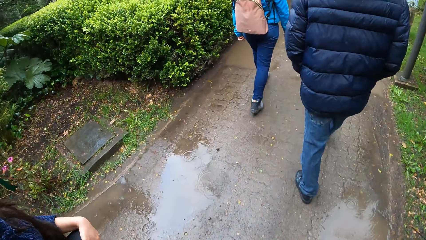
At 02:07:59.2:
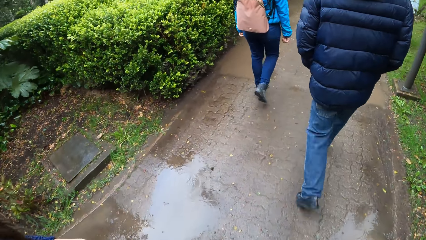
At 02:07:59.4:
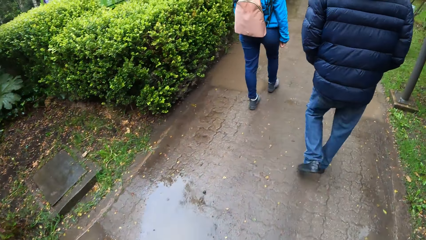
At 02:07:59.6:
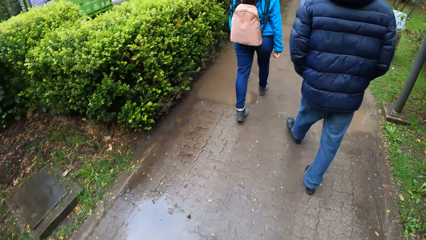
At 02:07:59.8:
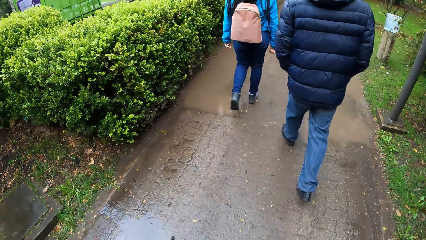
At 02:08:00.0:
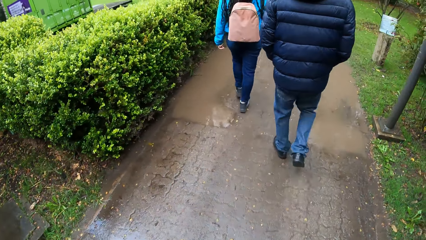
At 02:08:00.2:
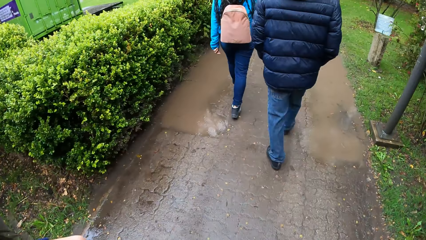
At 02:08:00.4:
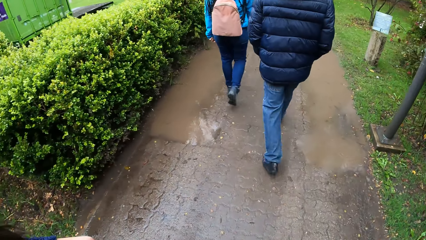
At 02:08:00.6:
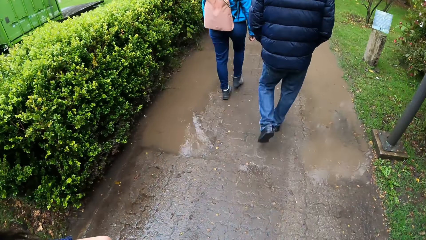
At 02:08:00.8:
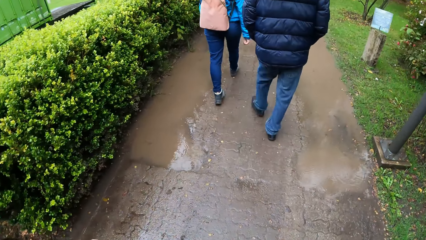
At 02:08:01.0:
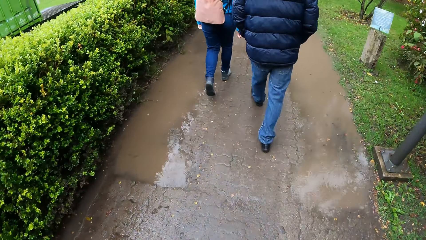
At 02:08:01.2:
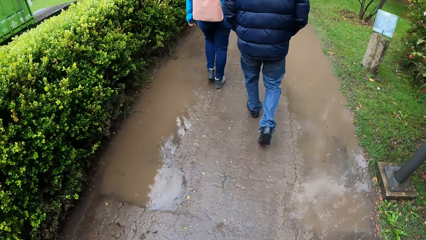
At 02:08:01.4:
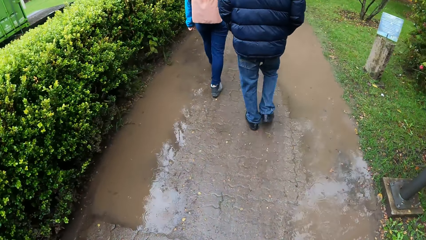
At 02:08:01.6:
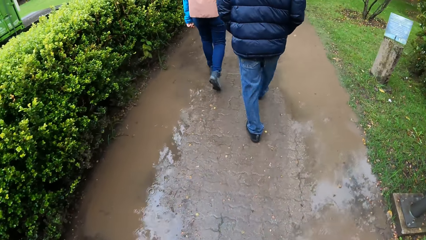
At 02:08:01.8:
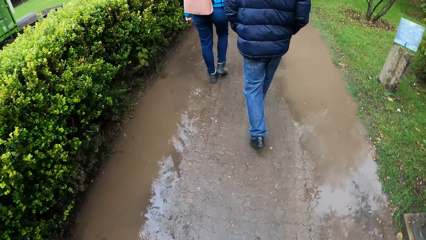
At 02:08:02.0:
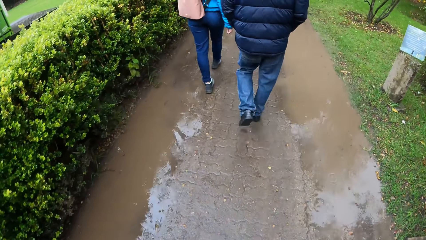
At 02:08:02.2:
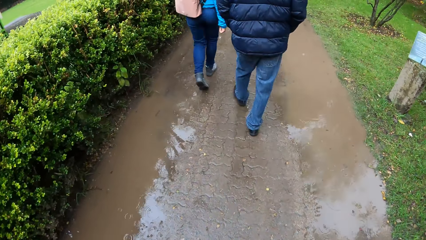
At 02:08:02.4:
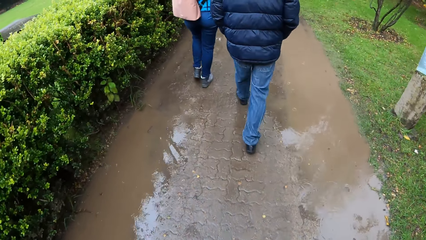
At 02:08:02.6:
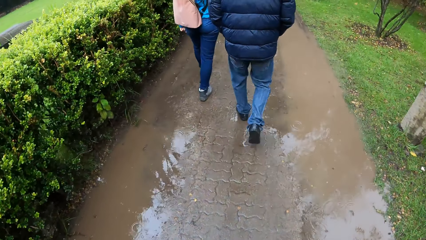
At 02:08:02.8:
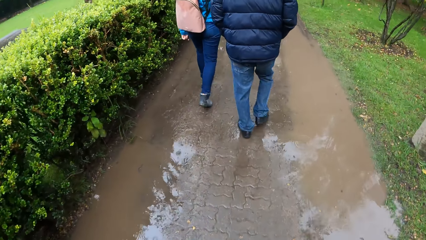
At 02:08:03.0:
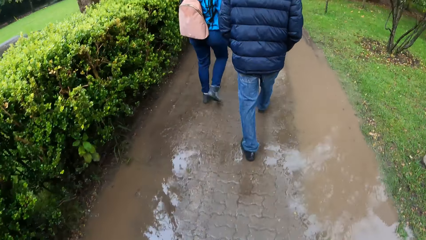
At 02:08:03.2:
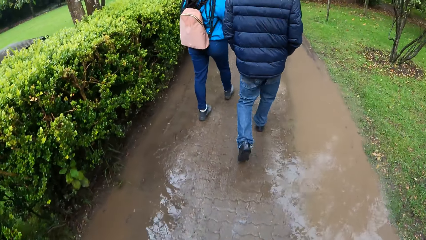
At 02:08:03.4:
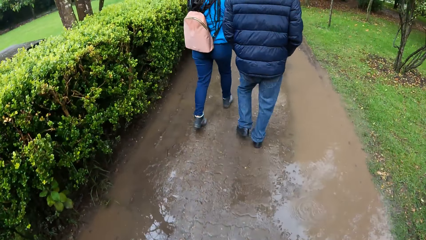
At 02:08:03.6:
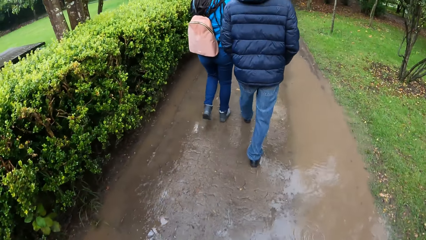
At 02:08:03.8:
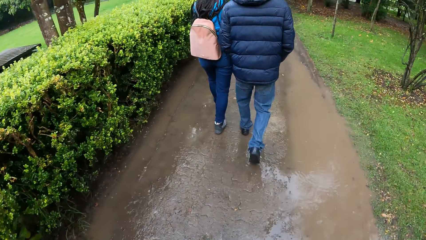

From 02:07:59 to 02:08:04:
The camera wearer walks on a sidewalk.

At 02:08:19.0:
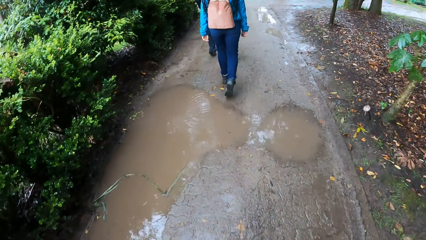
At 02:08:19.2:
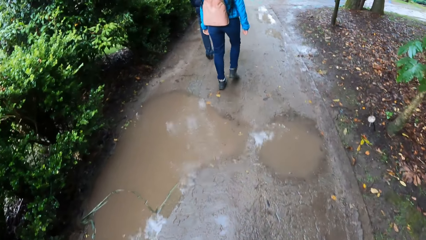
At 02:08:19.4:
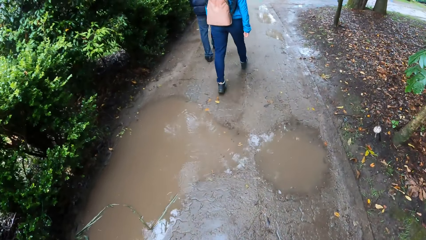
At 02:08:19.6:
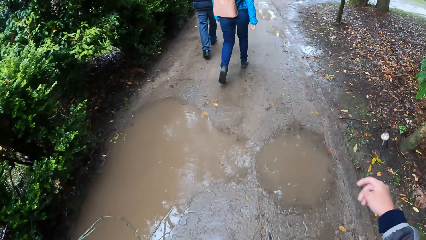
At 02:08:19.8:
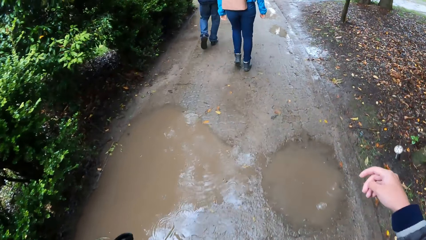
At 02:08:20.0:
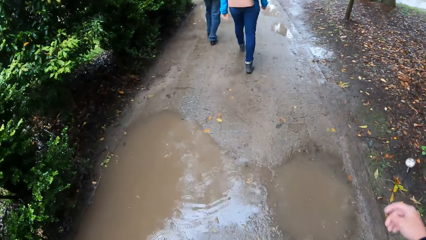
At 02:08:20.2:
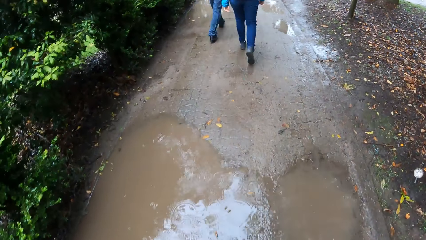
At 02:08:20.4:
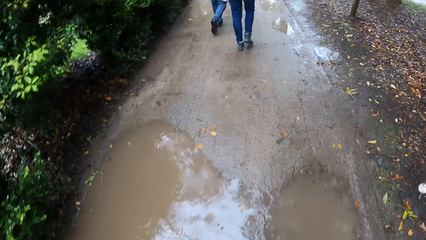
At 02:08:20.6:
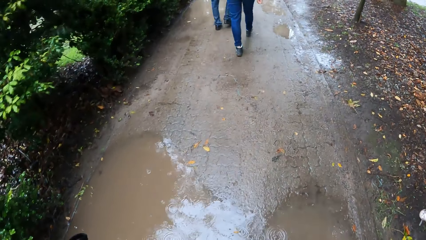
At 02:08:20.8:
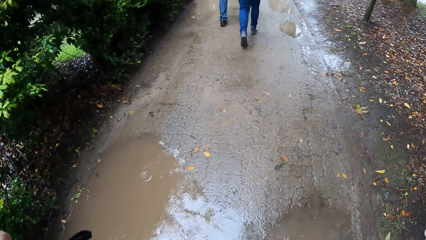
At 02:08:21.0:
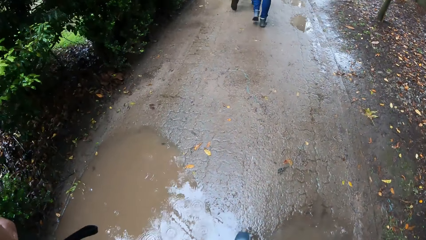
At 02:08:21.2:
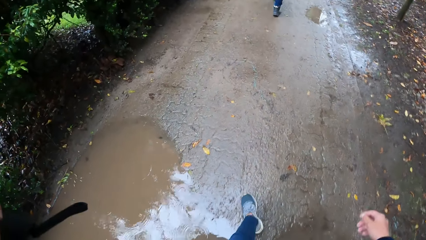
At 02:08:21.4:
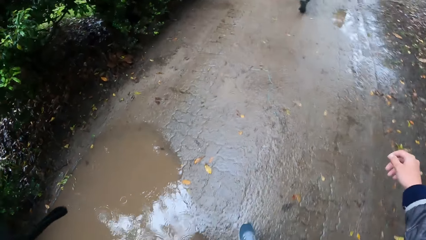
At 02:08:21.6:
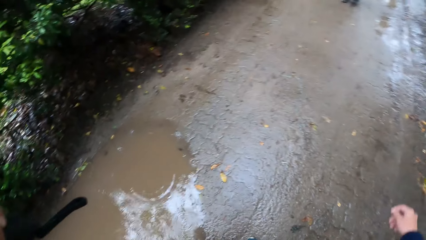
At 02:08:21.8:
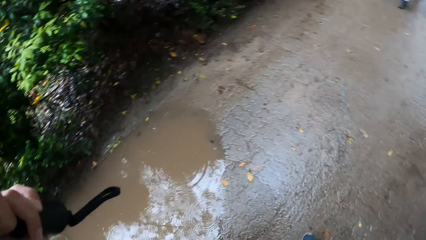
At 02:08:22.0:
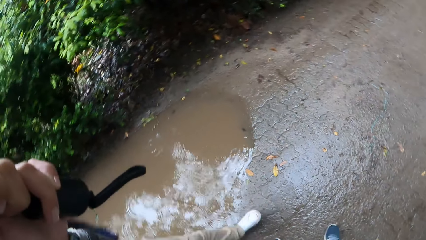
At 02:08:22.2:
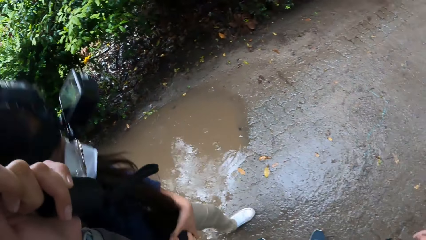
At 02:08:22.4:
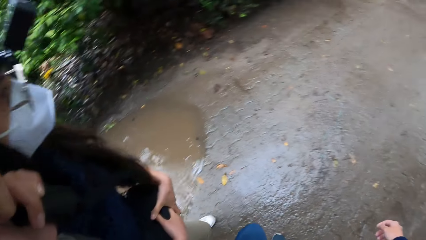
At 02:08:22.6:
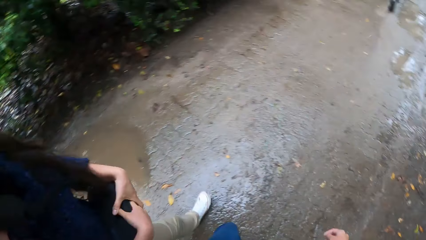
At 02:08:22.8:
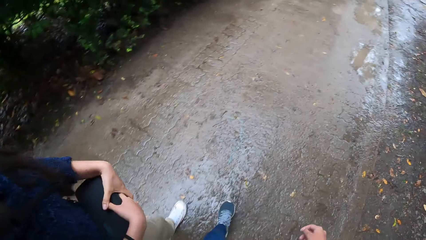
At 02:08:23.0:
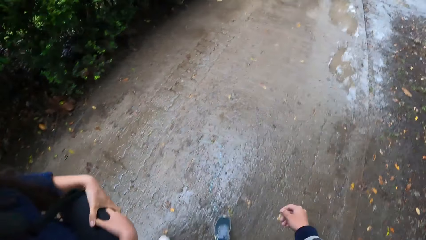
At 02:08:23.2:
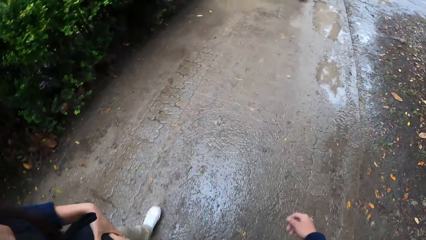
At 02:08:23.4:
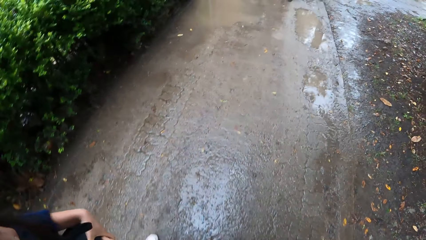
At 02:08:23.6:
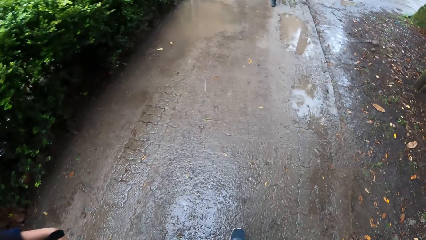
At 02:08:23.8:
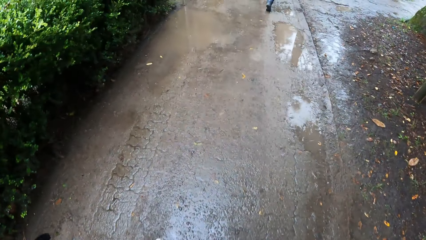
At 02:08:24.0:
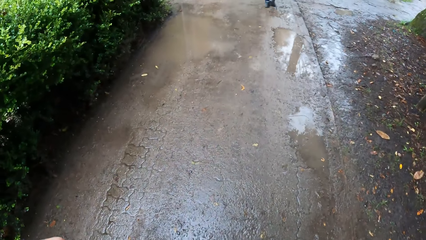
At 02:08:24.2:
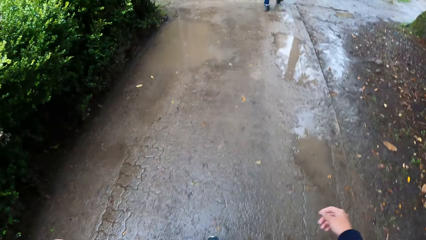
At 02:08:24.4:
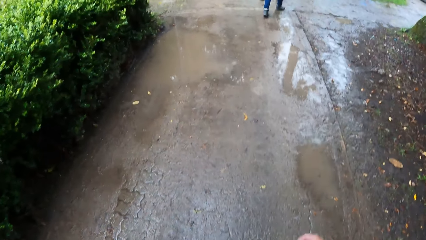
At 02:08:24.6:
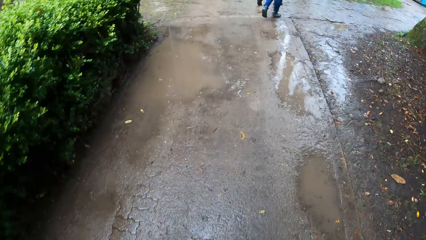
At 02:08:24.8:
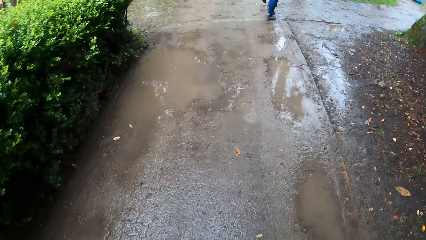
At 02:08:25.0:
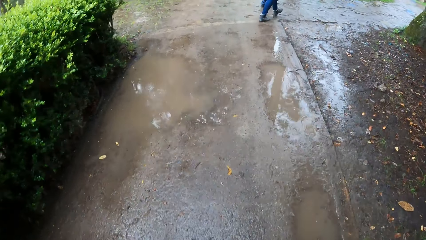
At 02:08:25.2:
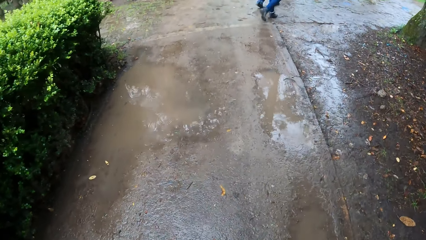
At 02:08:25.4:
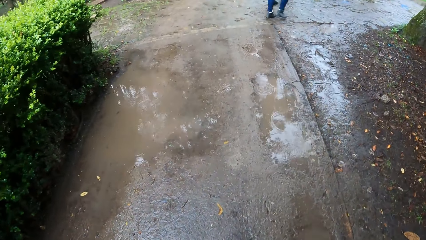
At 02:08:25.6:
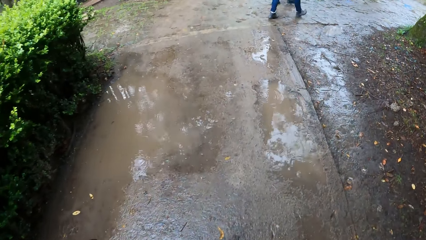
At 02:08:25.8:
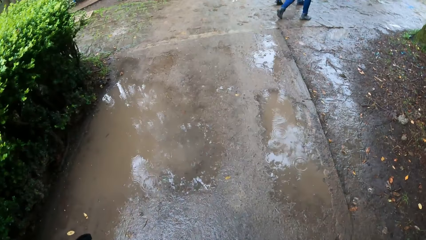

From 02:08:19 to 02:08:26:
The camera wearer moves a hand and walks on the road.

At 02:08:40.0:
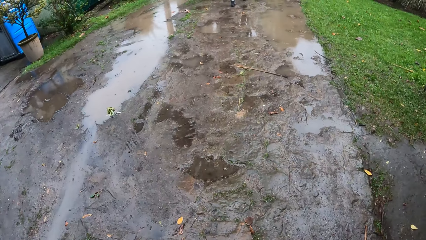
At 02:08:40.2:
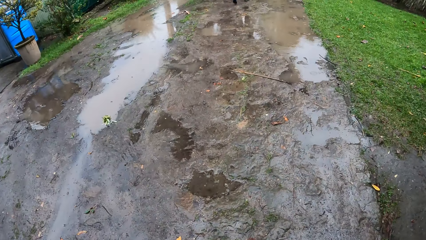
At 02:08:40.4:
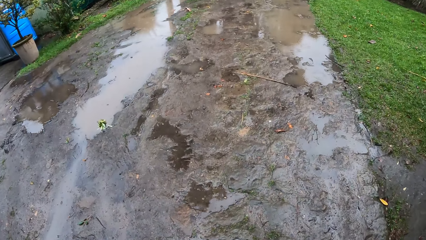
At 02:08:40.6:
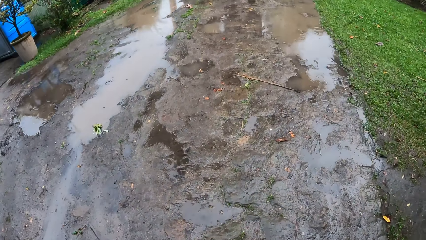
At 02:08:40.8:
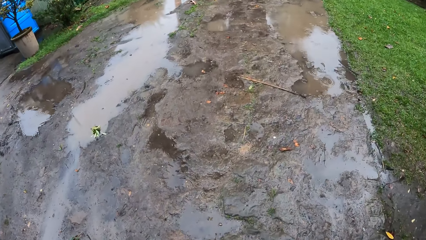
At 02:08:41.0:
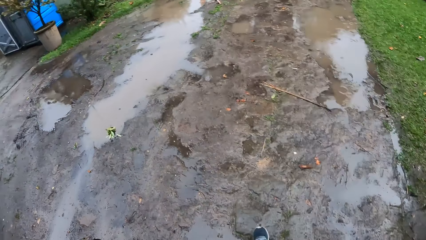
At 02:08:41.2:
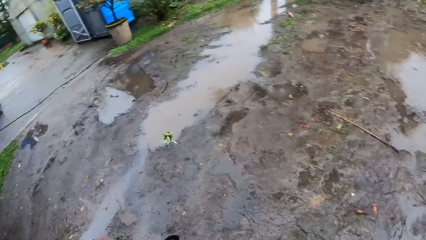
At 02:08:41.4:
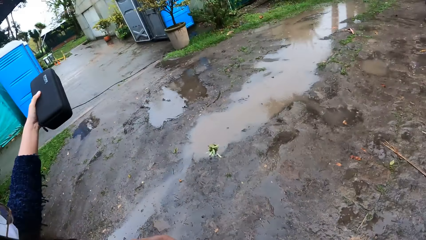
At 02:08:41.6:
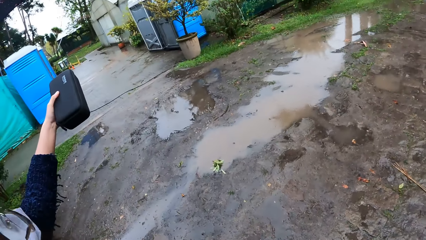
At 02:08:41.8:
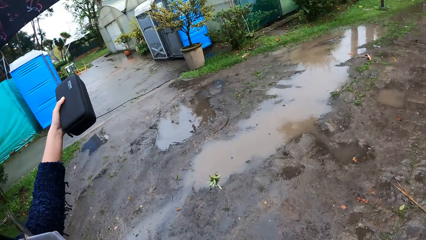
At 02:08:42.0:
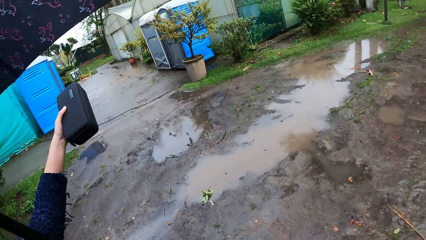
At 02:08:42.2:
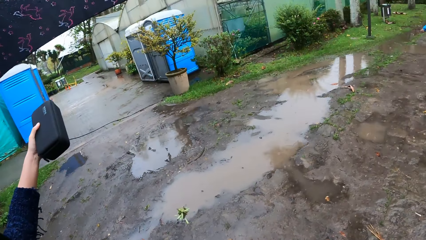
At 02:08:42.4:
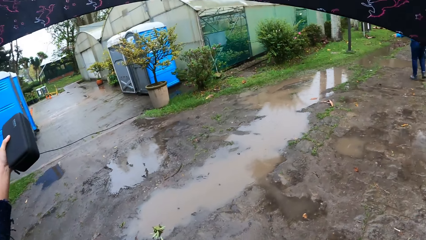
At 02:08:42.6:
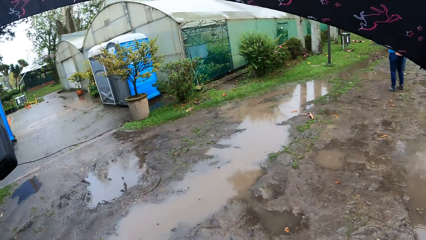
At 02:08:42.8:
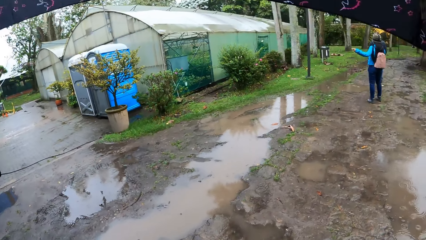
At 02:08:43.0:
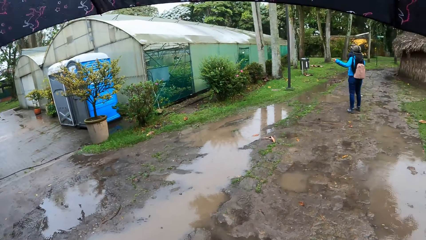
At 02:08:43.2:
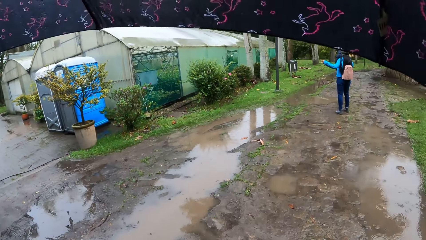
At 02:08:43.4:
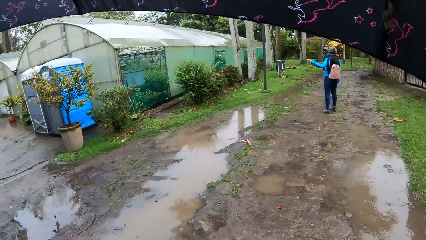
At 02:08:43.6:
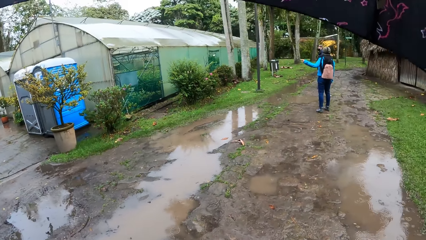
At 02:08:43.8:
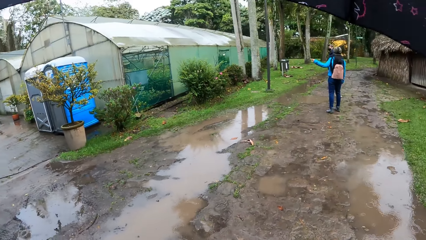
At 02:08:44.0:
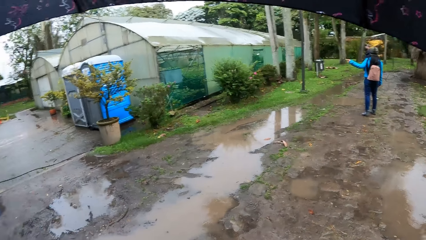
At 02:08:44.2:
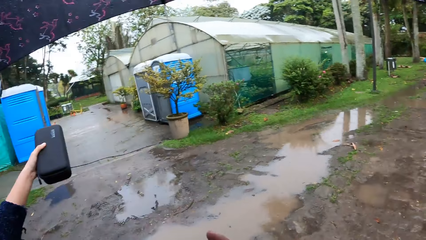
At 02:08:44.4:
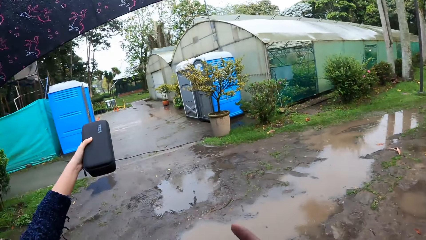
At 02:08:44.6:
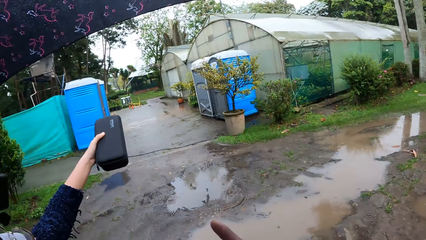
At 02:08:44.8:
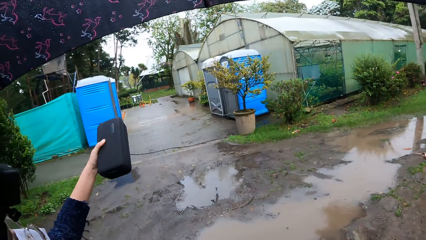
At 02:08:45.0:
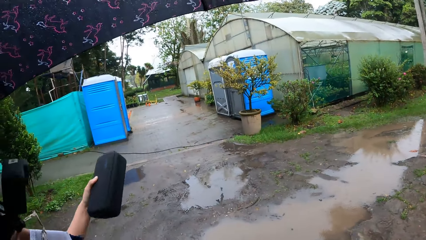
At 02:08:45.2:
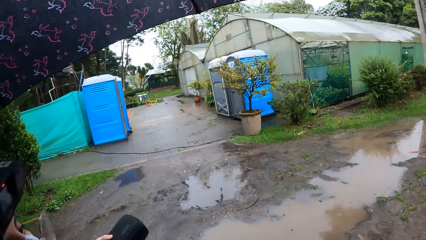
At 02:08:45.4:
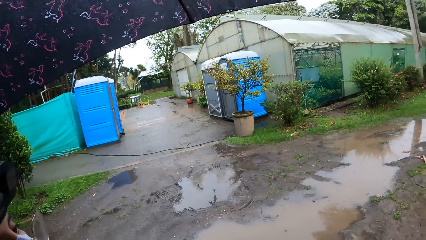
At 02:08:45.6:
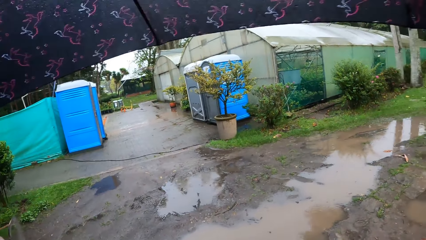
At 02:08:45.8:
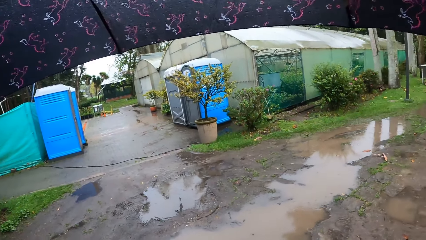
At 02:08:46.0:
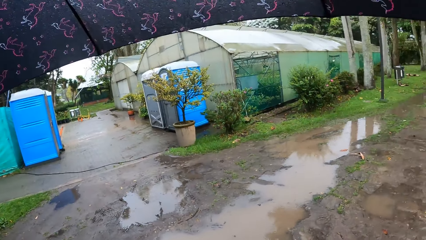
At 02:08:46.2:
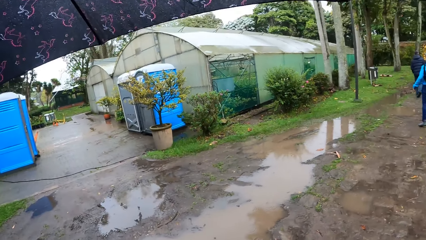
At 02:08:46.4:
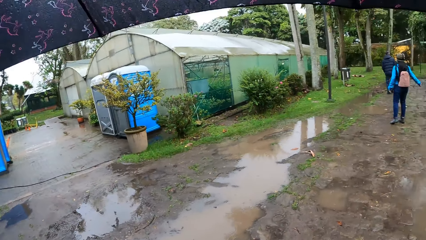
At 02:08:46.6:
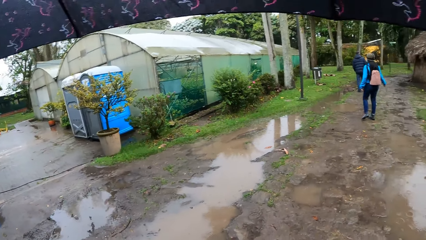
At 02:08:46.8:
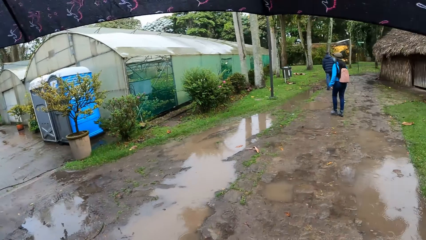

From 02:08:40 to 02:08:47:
A woman points to a building with the black purse in her left hand. Another woman points to the building with her left hand. The camera wearer points her right index finger to the building. The first woman points at something with the left hand.
